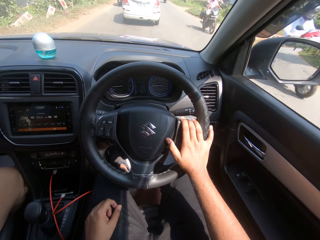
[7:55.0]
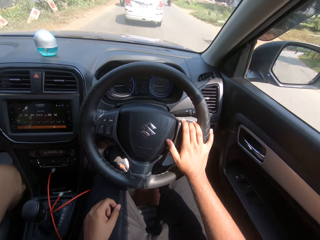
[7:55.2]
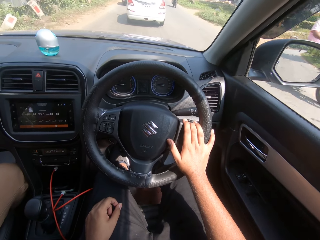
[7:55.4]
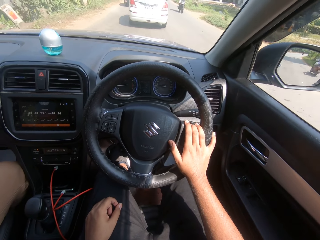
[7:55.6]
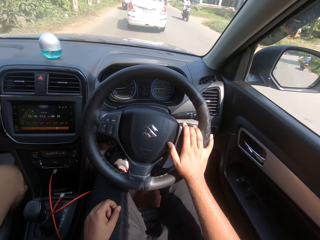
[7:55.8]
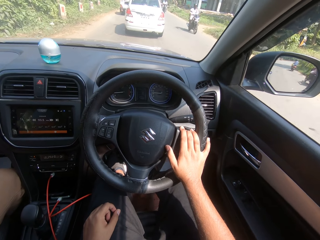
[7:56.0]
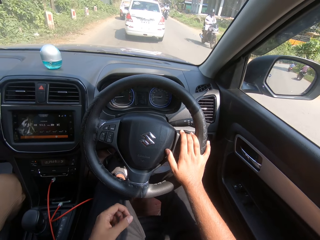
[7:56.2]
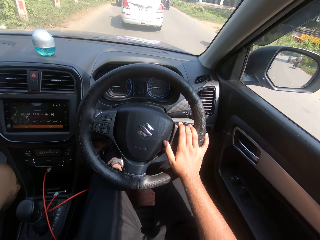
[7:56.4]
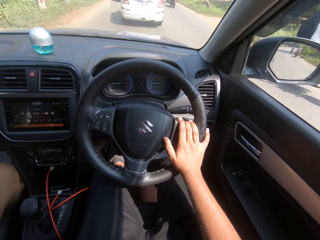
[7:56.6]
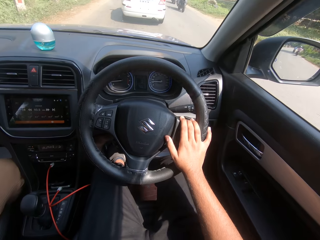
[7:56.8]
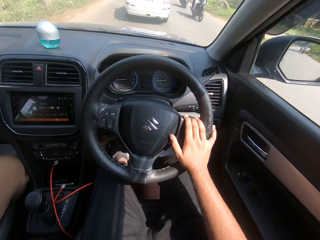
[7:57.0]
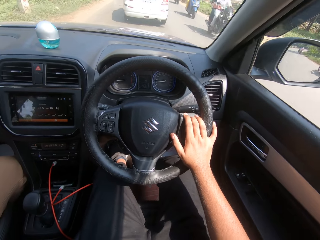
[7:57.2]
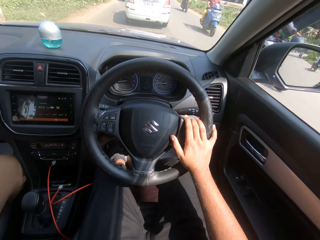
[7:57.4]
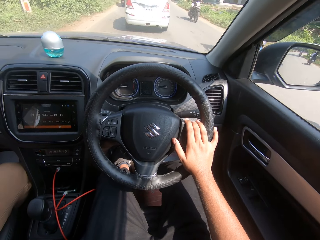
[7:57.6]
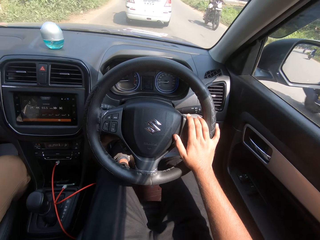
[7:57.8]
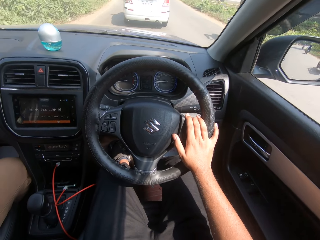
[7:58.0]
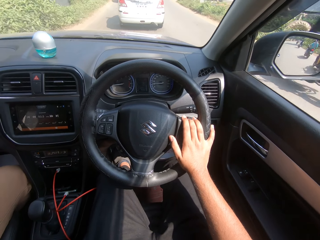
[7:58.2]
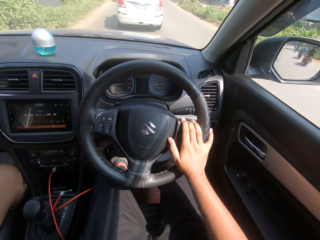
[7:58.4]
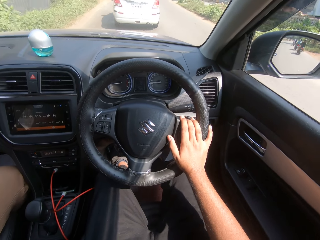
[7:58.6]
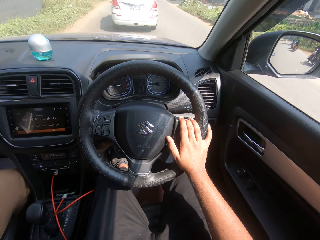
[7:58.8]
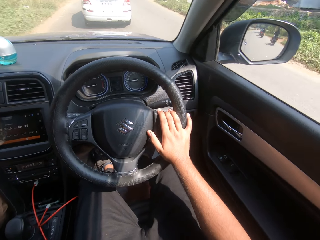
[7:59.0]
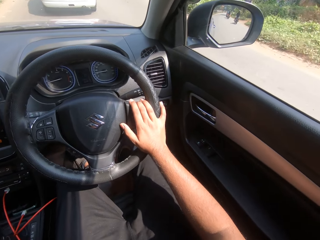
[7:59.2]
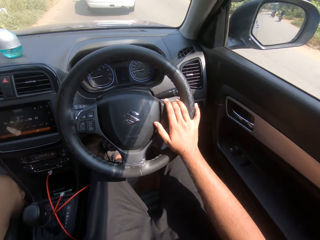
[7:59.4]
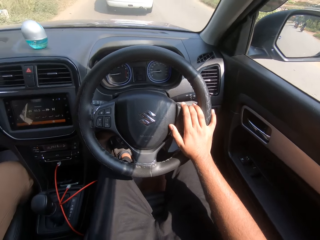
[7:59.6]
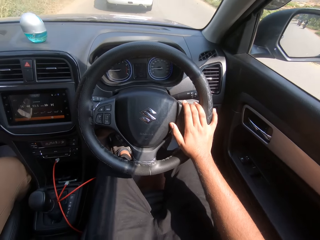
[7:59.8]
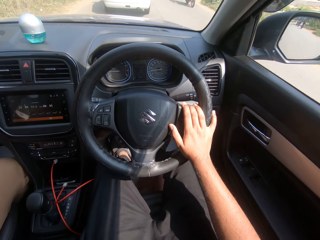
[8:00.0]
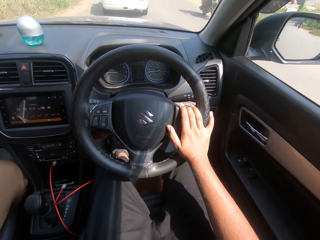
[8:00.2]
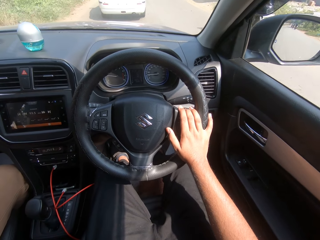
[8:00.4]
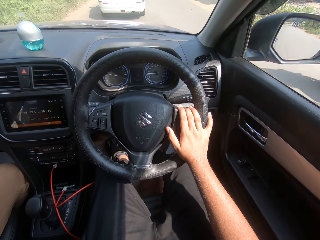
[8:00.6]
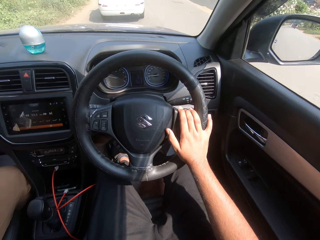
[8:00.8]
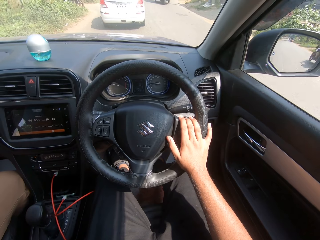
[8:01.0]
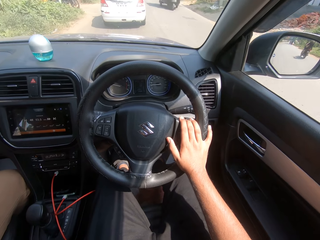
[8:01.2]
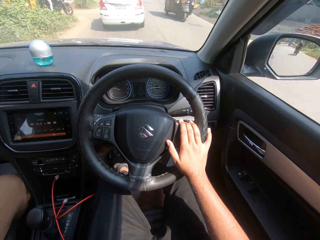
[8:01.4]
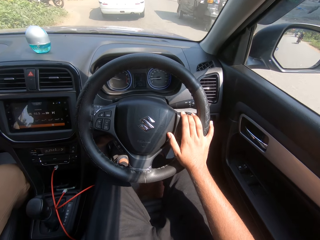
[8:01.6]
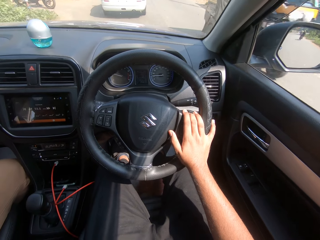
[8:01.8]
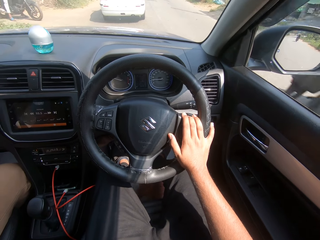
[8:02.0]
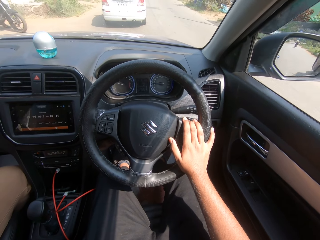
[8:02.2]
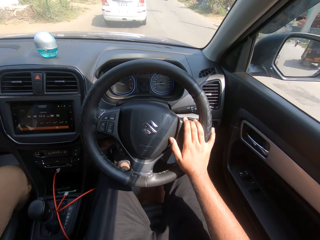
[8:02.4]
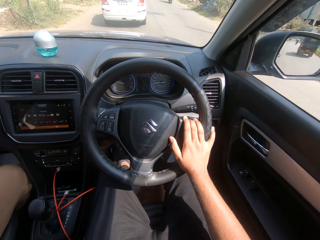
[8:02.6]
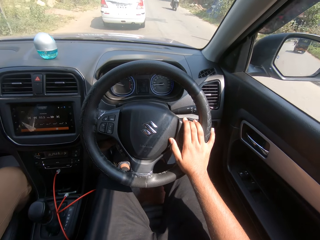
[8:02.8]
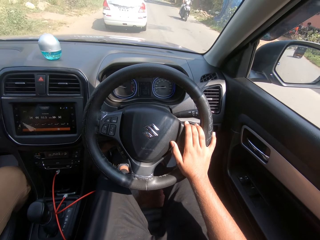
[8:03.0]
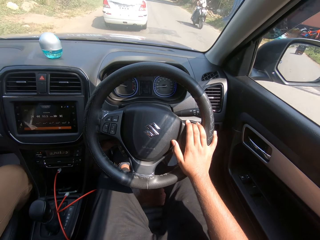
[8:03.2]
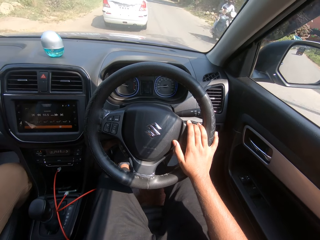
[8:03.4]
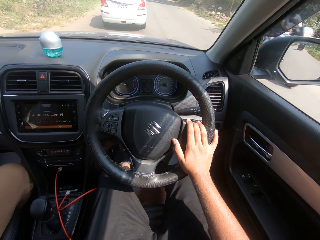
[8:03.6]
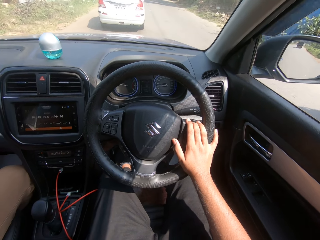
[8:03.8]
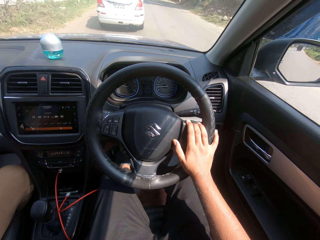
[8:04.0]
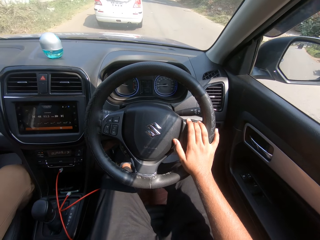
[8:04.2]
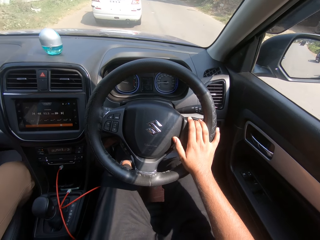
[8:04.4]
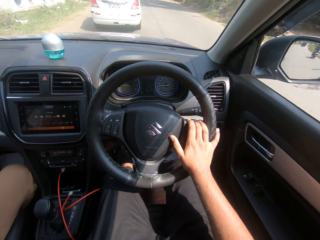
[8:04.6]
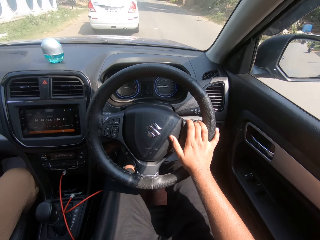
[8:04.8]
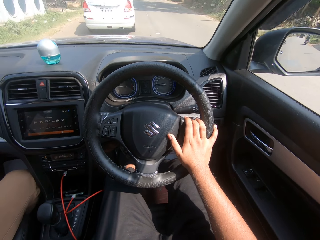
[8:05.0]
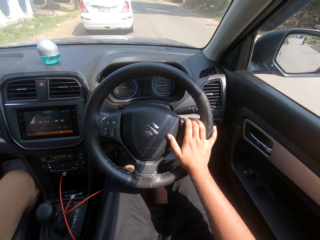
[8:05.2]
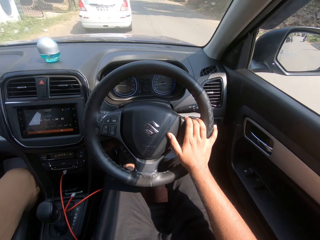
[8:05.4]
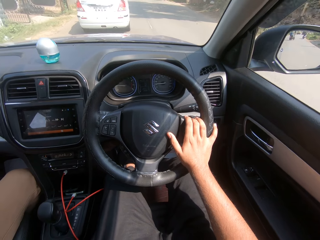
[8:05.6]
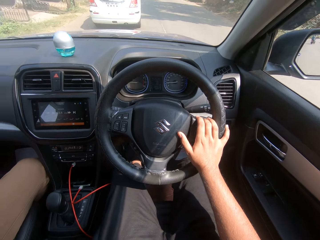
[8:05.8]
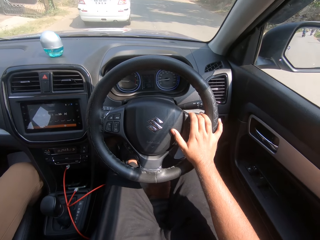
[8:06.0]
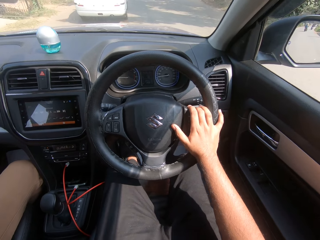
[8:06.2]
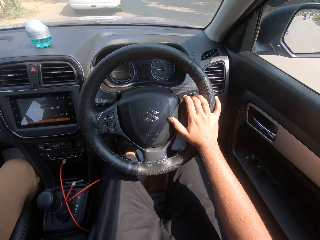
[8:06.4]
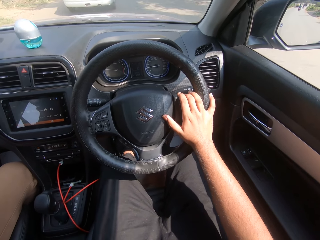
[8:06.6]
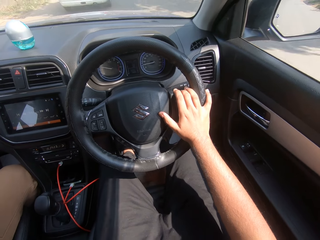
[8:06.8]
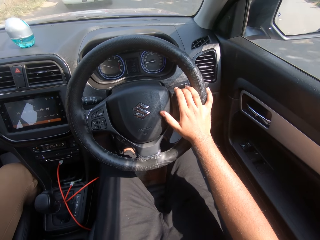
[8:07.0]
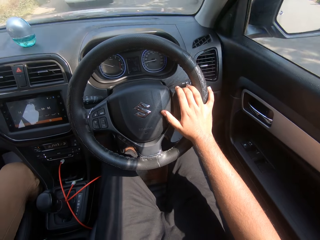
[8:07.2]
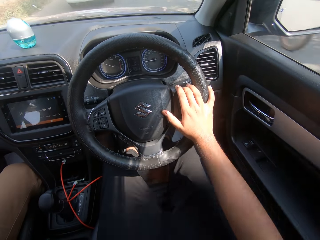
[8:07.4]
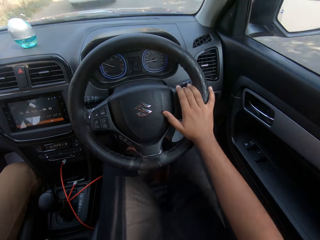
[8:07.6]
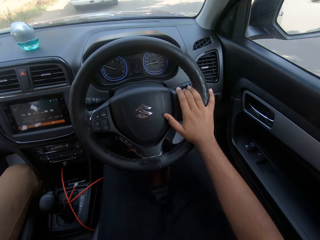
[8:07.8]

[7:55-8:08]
A tricycle drives past the camera wearer. A bike drives past the camera wearer.

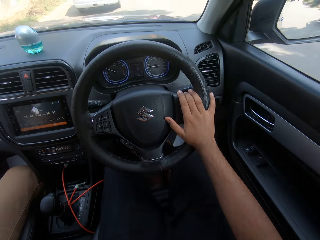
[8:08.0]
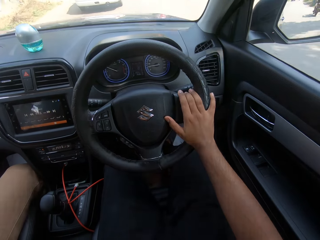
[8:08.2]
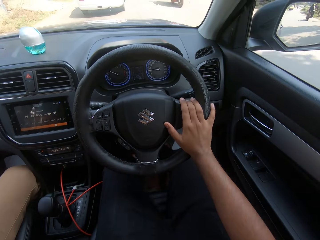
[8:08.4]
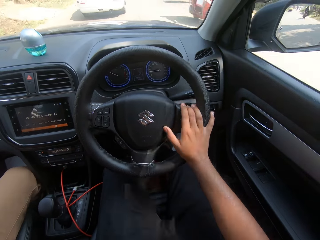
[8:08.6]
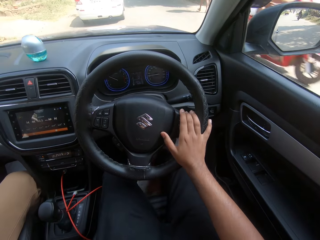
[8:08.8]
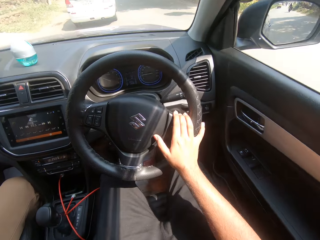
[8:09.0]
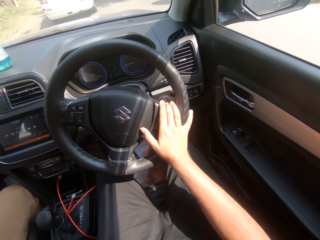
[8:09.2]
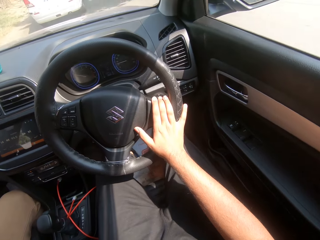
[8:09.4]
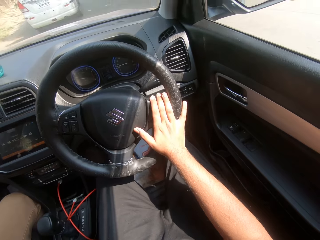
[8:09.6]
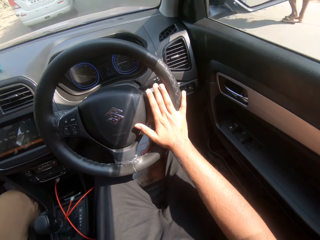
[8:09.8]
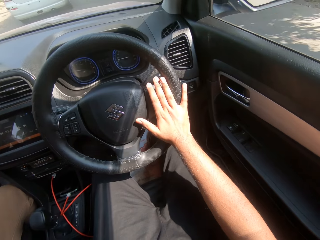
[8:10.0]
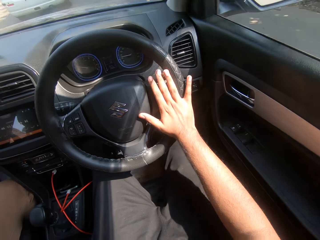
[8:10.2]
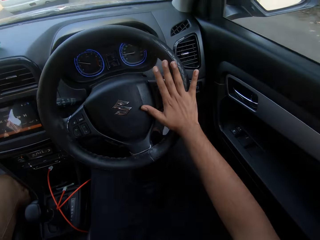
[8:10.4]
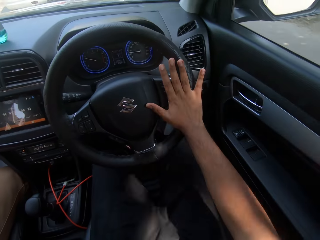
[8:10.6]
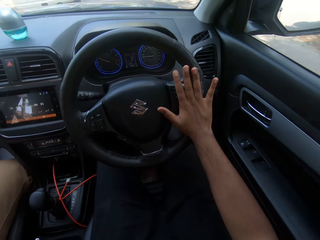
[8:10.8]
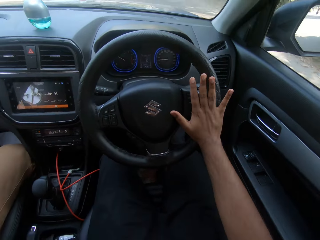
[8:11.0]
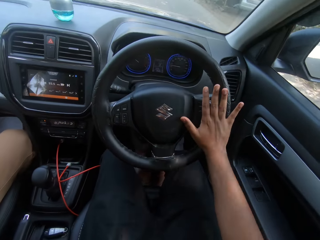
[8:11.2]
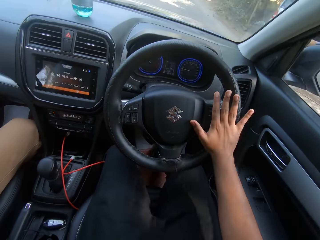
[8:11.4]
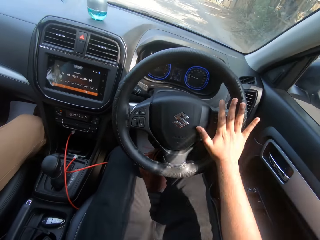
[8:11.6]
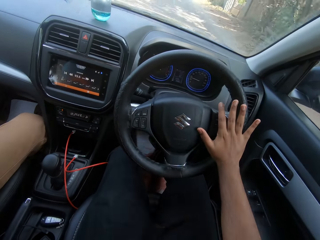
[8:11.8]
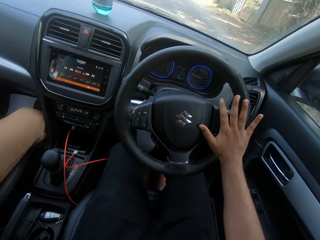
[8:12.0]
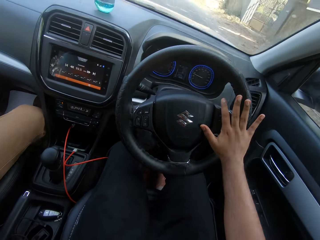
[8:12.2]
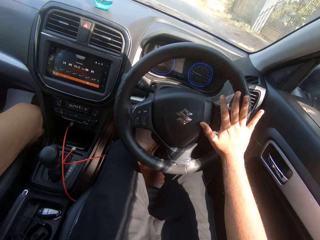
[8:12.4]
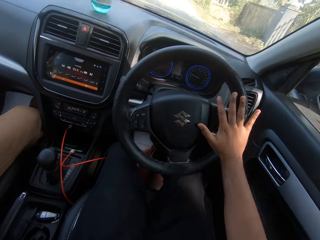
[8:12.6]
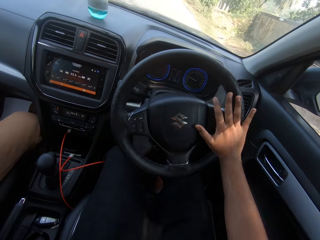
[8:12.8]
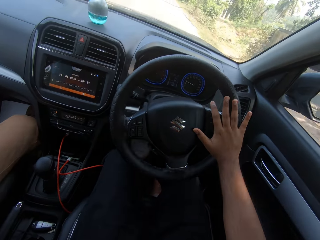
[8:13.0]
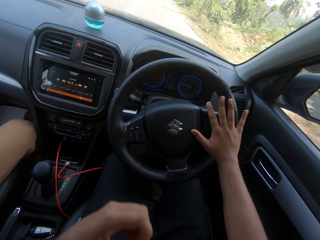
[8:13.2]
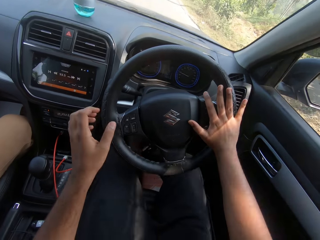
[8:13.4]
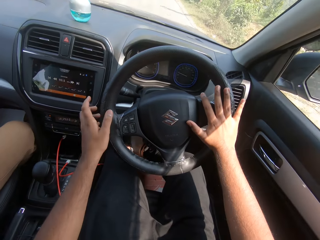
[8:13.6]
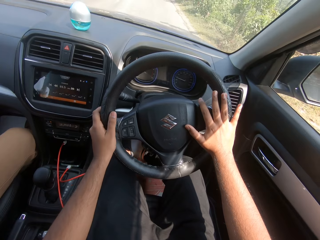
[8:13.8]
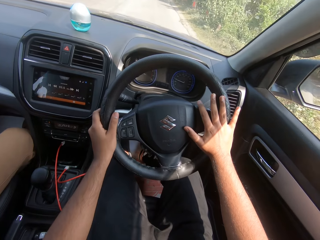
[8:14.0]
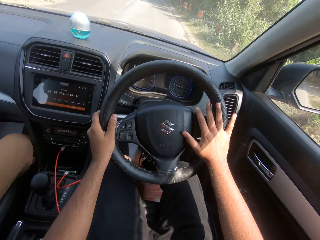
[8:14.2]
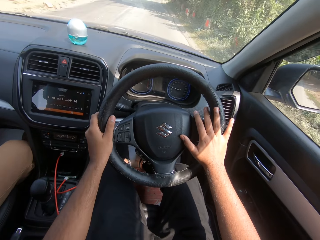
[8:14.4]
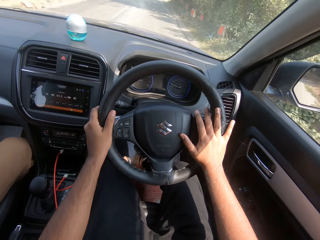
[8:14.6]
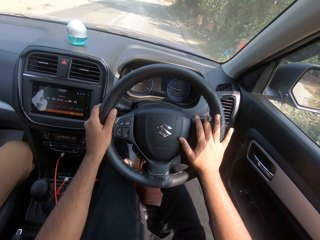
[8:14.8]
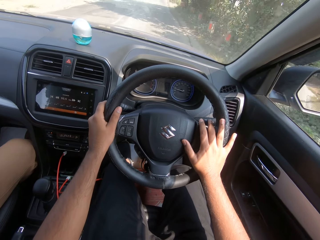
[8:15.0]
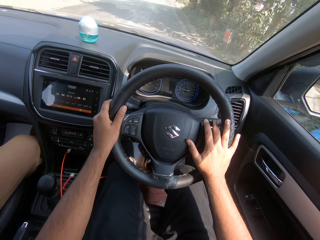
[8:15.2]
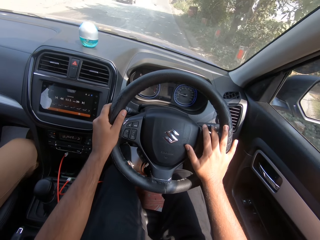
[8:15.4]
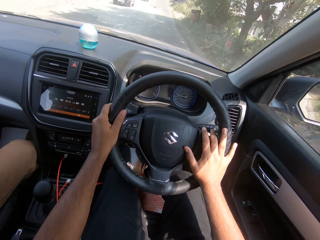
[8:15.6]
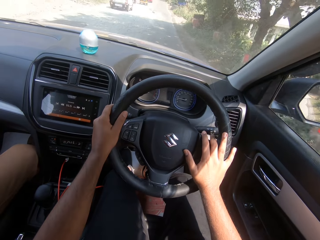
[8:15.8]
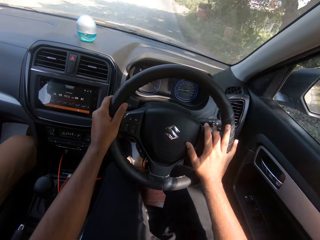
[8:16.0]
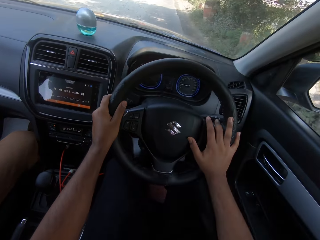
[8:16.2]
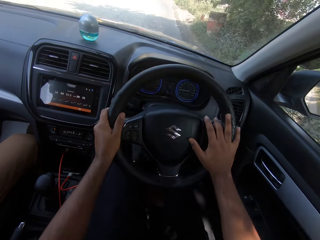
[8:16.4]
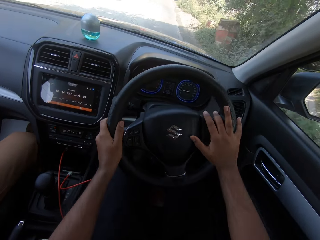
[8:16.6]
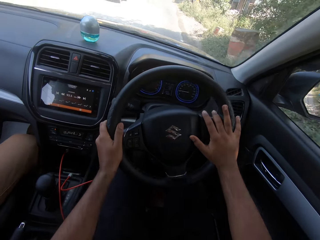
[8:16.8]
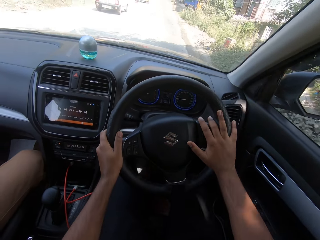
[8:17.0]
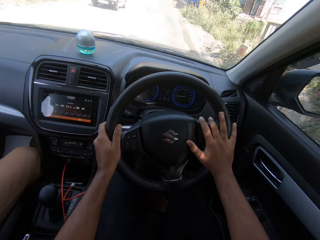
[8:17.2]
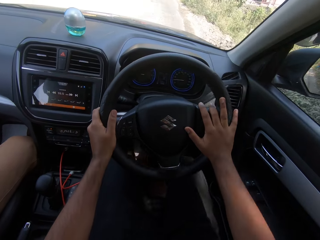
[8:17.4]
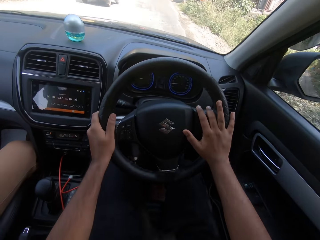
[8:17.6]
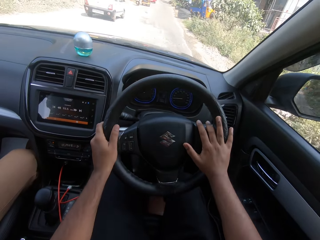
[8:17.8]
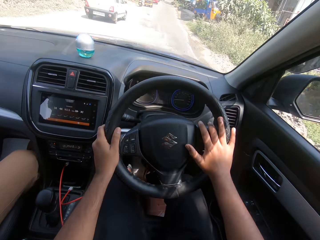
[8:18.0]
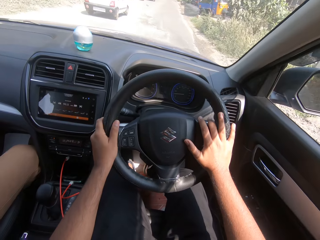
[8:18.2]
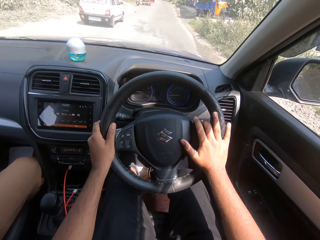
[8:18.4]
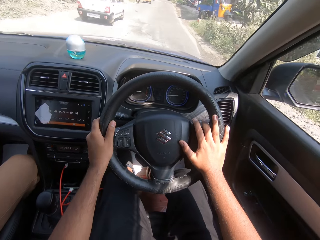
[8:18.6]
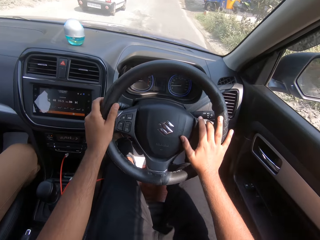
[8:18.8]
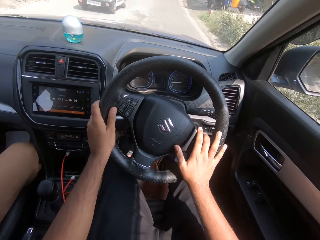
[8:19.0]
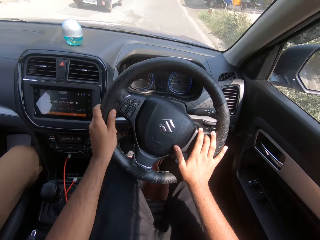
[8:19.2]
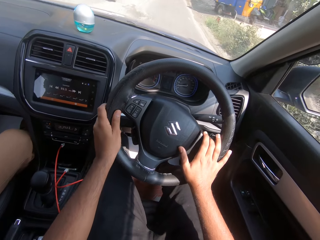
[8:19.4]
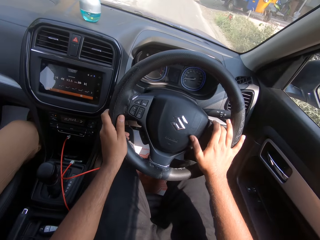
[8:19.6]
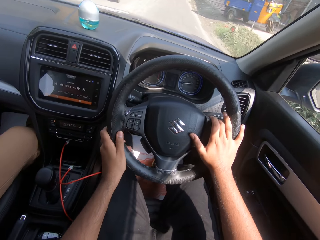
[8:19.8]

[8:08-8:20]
The camera wearer drives the car with his hands.
